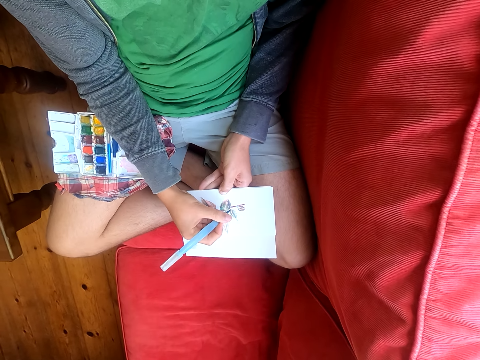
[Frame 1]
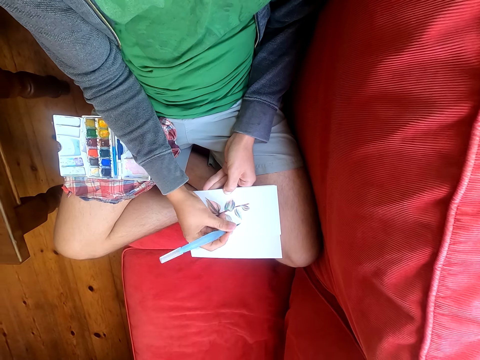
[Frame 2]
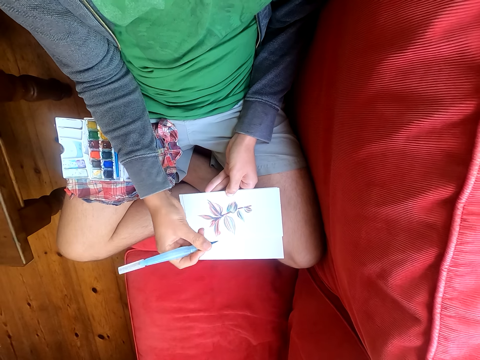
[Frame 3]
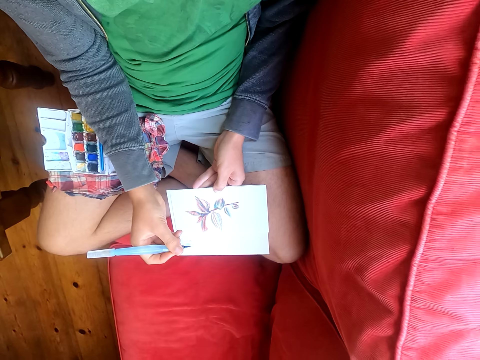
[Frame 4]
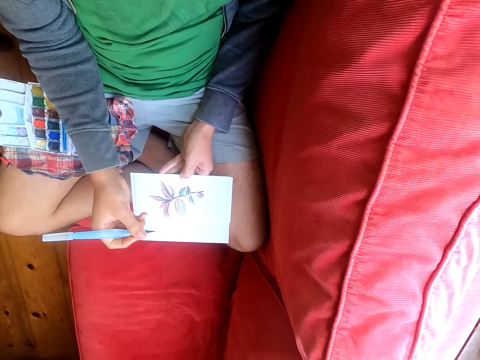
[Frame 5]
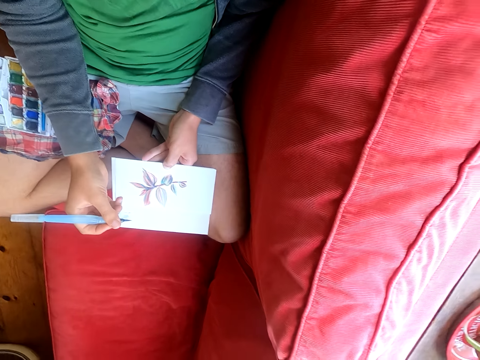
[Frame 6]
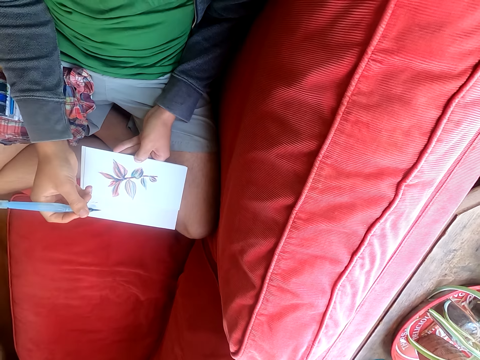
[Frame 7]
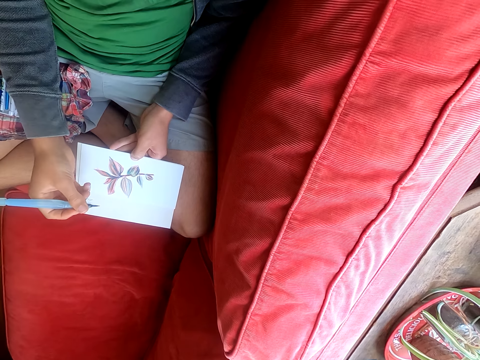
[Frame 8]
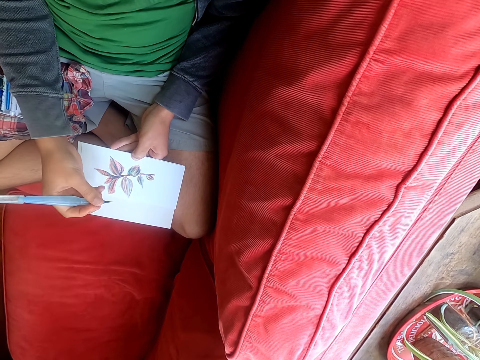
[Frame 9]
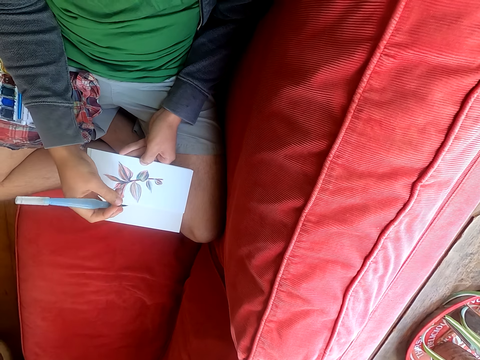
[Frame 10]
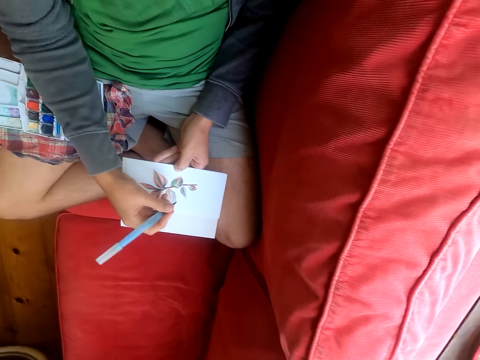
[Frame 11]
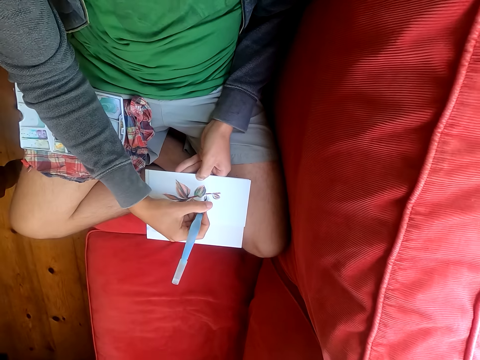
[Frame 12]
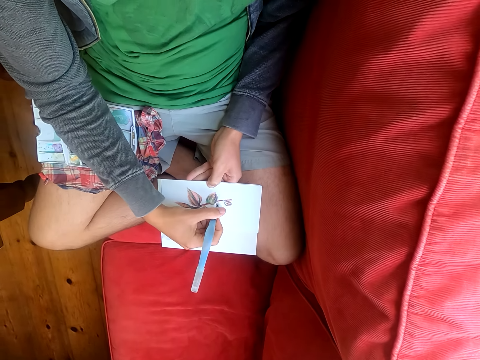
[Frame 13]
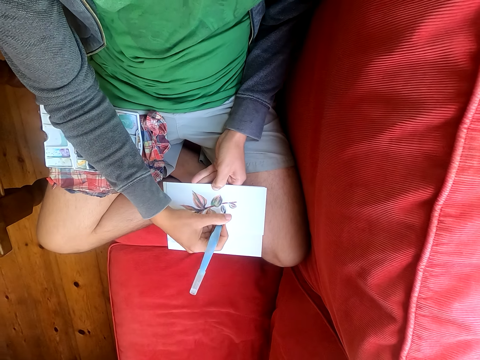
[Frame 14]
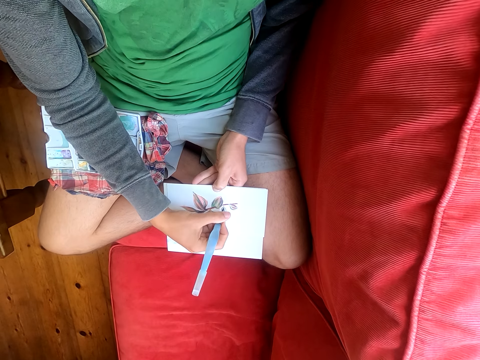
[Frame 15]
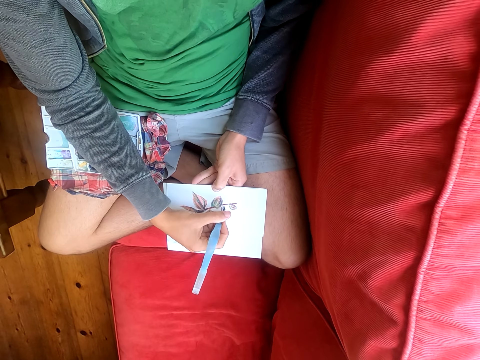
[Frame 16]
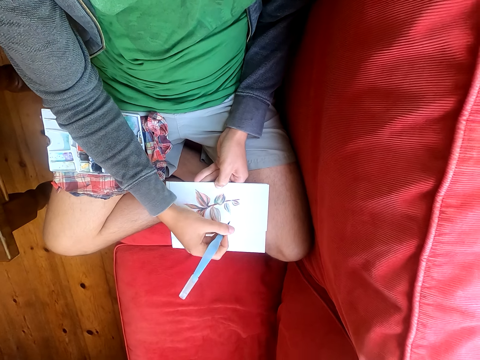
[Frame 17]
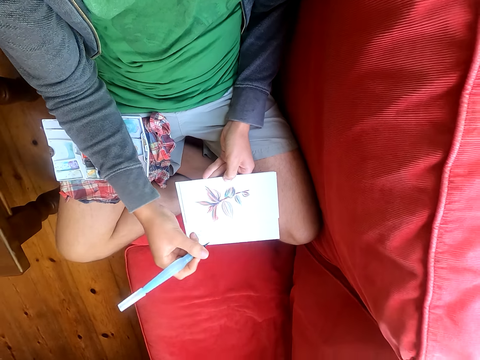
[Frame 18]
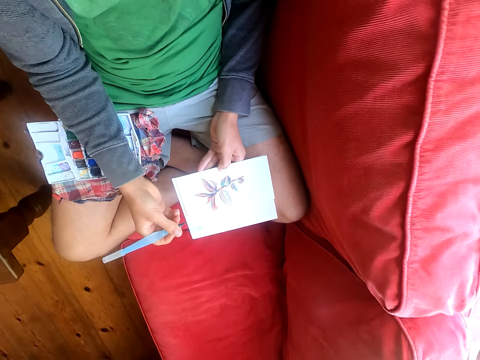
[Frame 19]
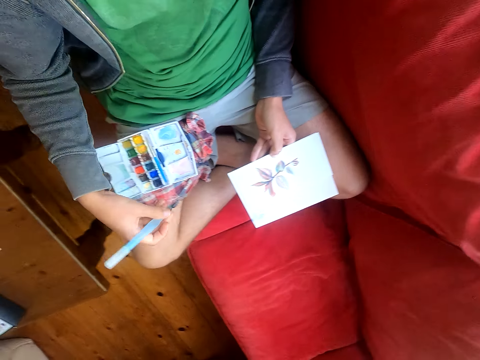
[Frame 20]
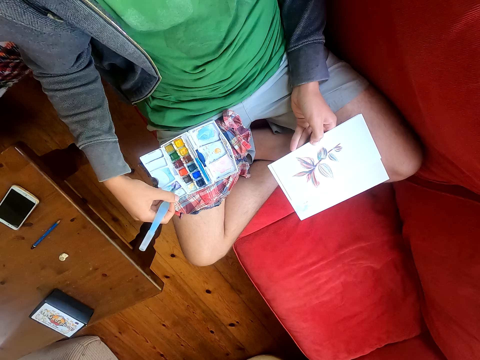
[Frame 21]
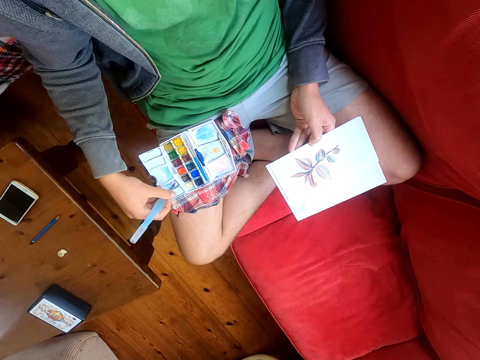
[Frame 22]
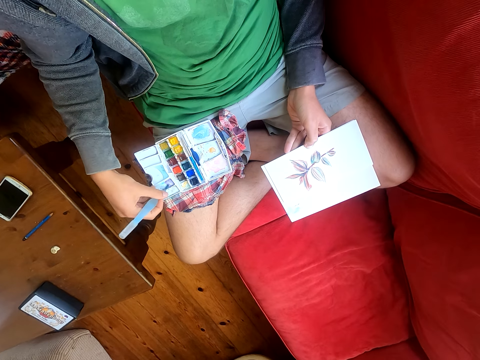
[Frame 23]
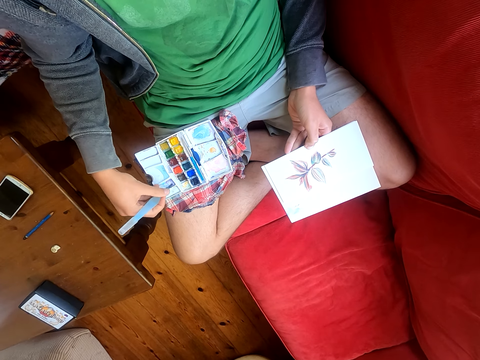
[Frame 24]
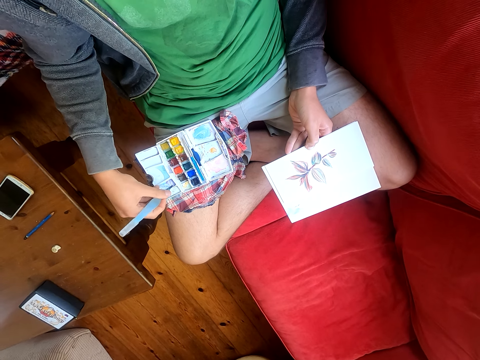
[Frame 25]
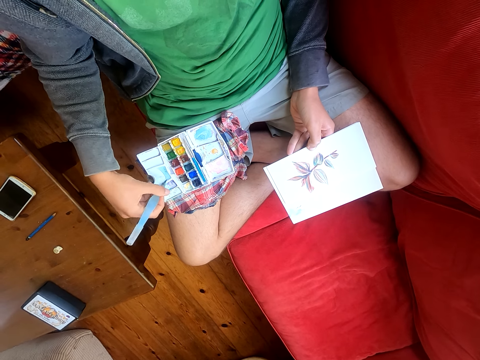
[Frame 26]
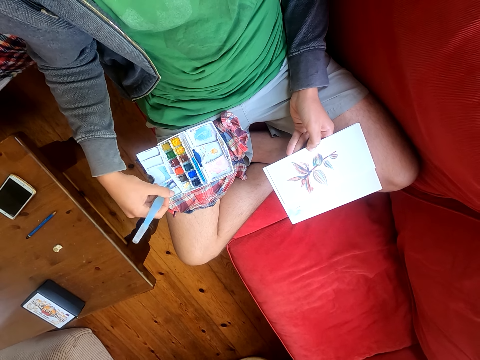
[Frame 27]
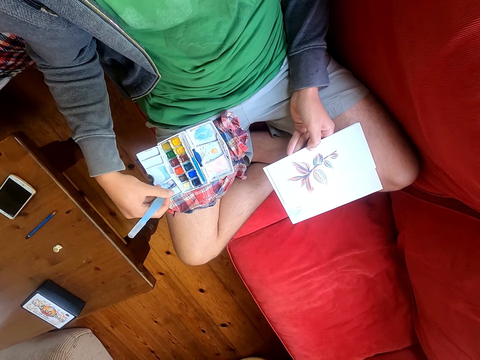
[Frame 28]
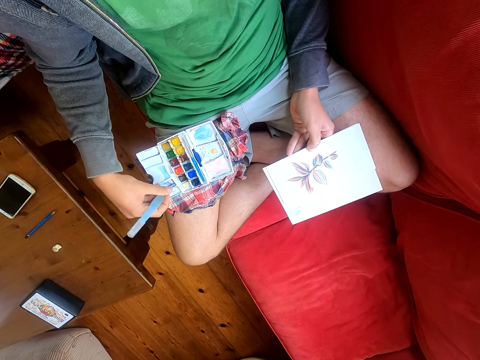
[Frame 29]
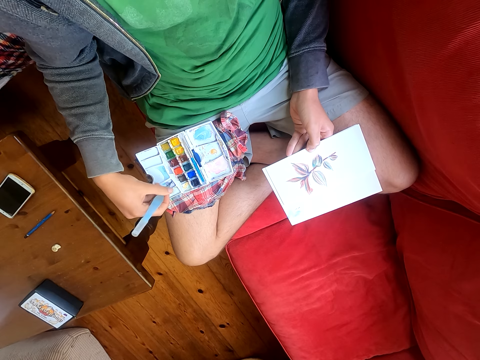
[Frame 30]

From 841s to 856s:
The camera wearer looks around. They paint a paper with a paint brush. They look around. They dip the paint brush in the paint. They rub the brush pen on the water color paint.

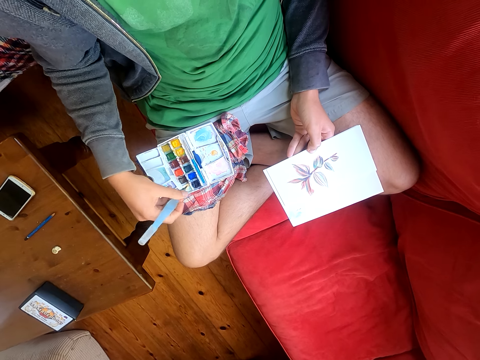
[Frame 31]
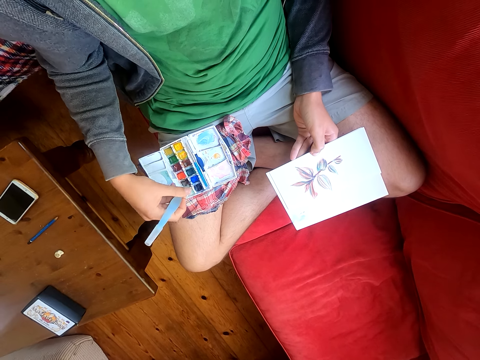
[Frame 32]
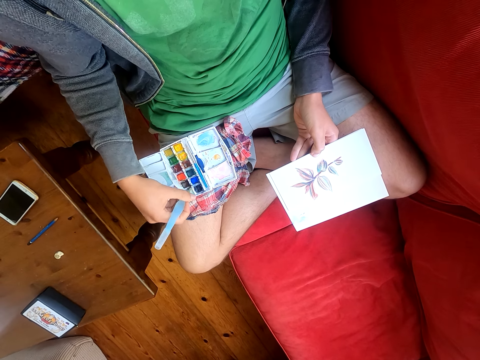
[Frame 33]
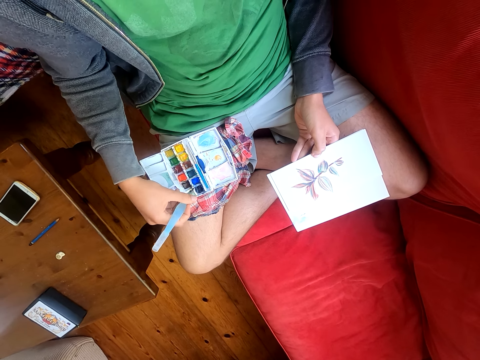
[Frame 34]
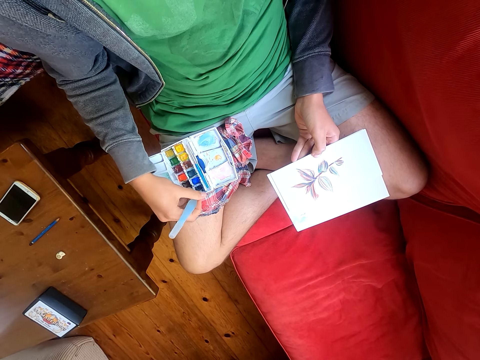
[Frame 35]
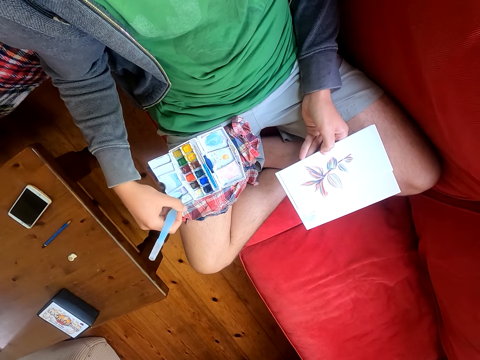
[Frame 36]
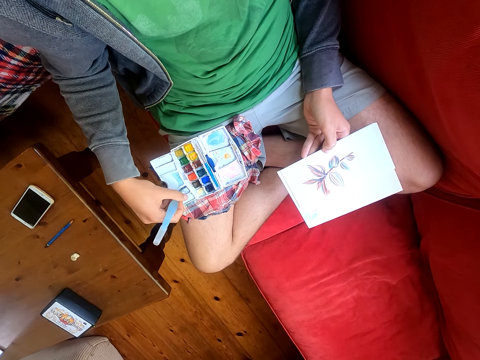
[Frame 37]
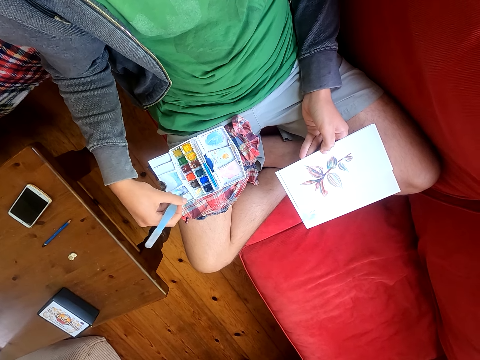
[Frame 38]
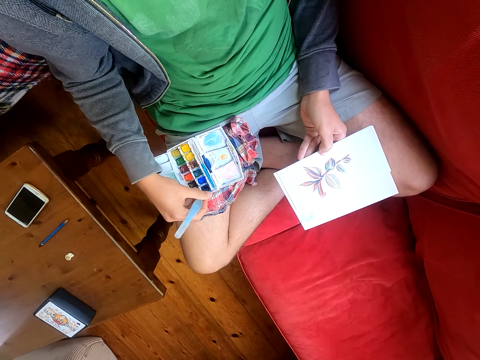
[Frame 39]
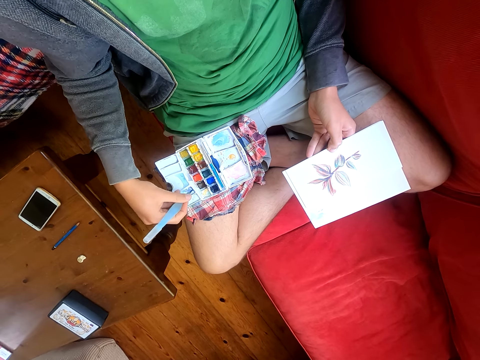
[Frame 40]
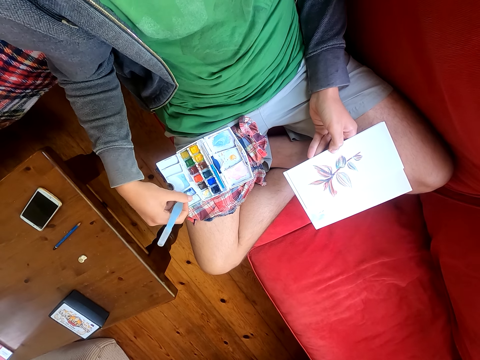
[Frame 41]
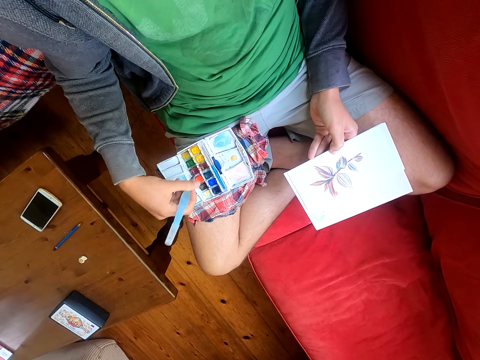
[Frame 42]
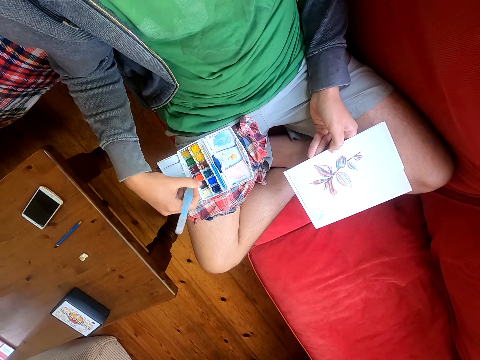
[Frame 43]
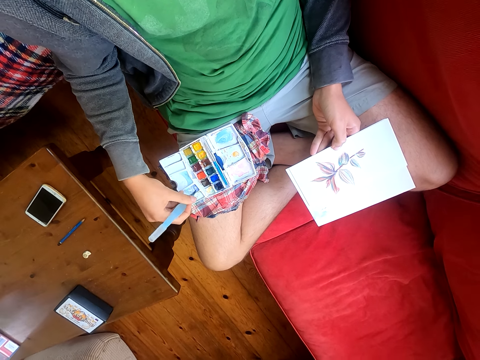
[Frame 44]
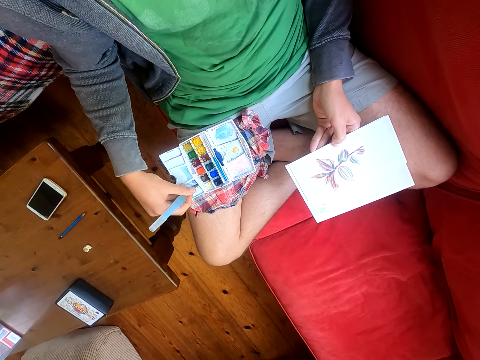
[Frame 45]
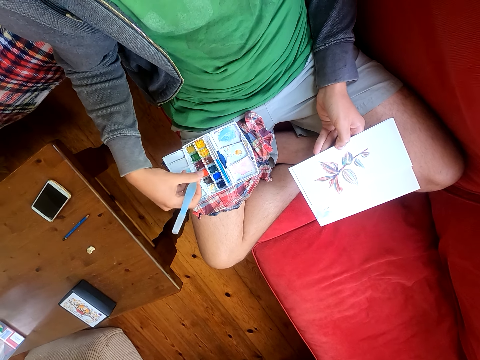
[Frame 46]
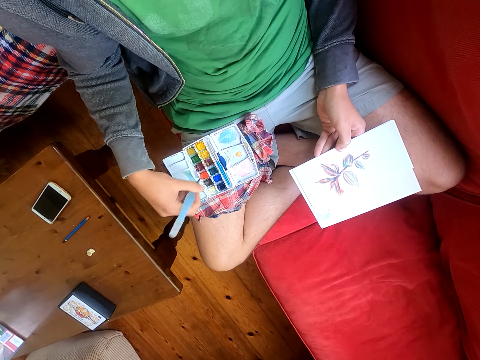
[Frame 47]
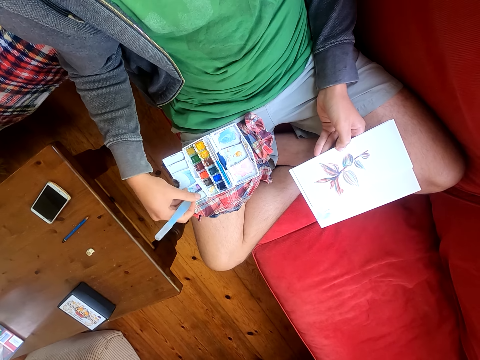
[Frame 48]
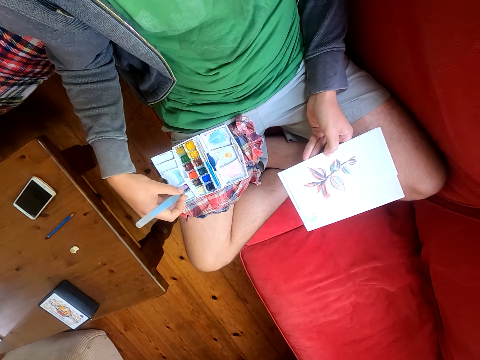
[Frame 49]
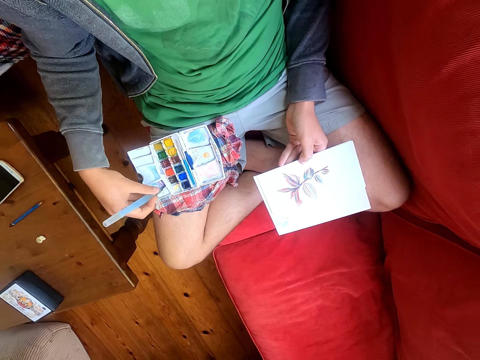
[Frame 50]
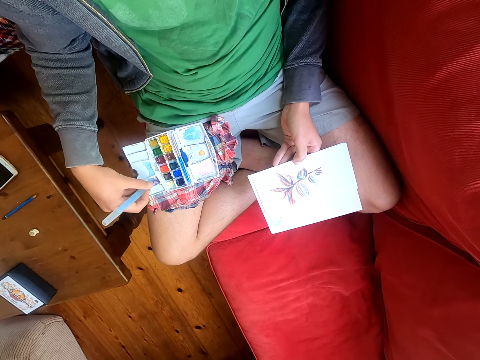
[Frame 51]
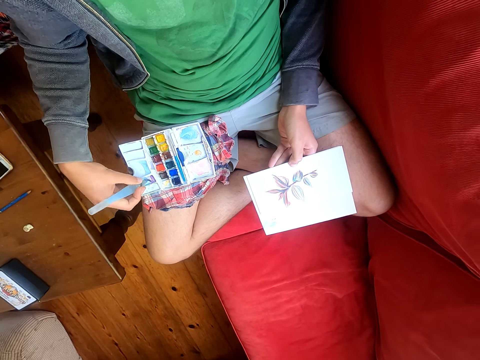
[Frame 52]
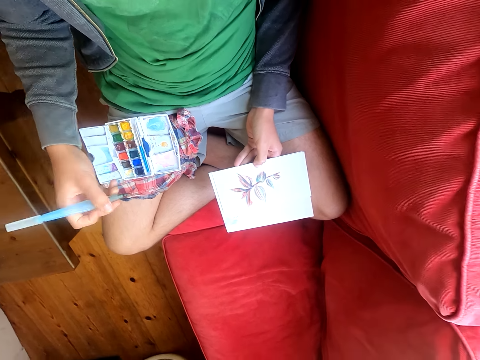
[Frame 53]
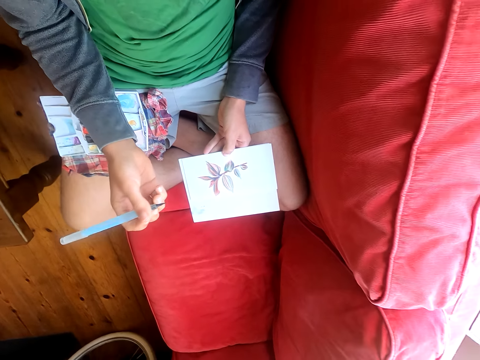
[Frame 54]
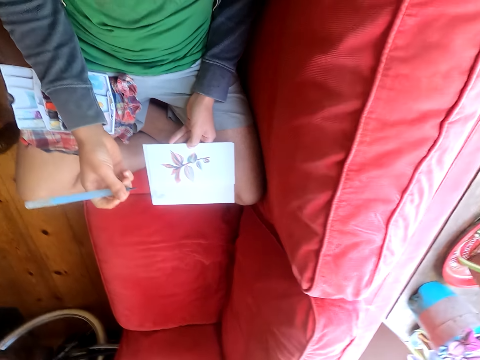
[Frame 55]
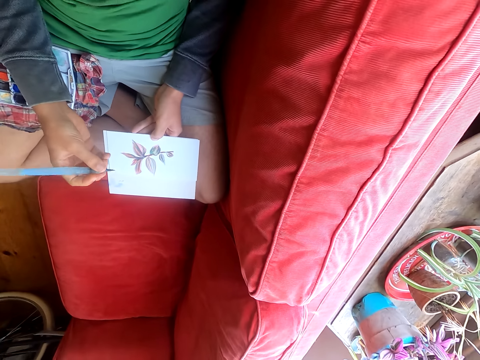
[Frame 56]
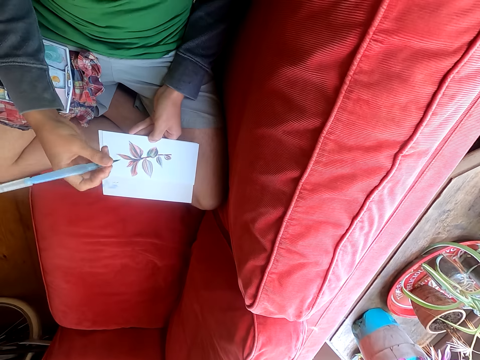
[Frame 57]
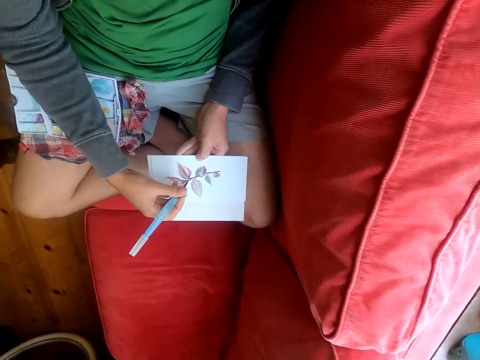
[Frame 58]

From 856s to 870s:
The camera wearer looks around.
